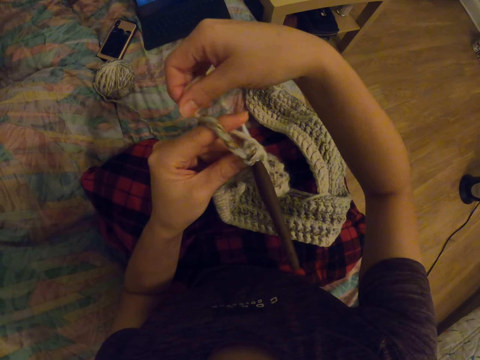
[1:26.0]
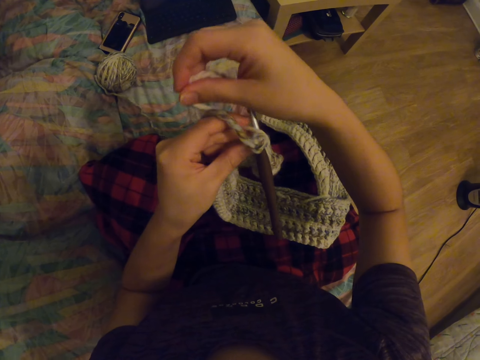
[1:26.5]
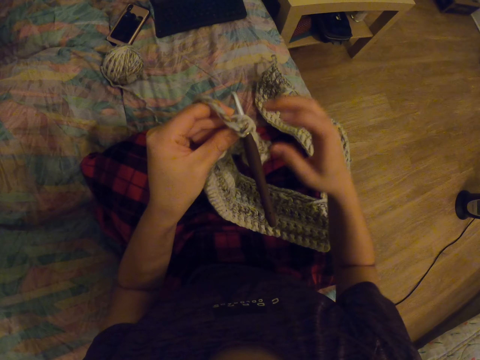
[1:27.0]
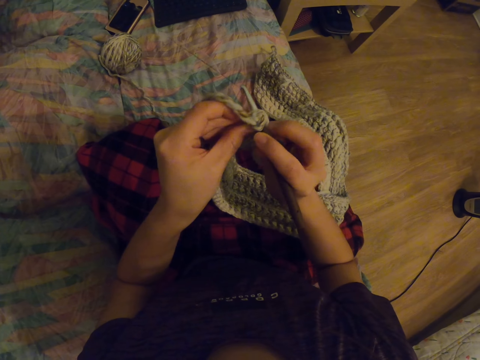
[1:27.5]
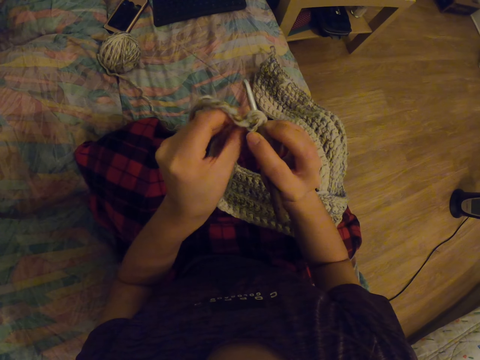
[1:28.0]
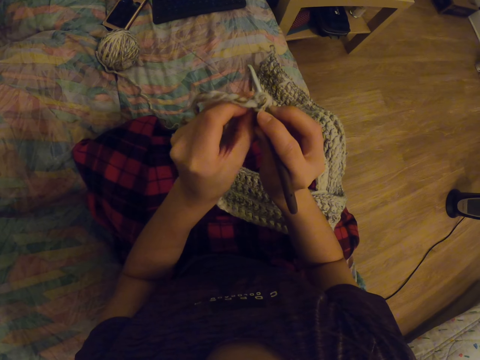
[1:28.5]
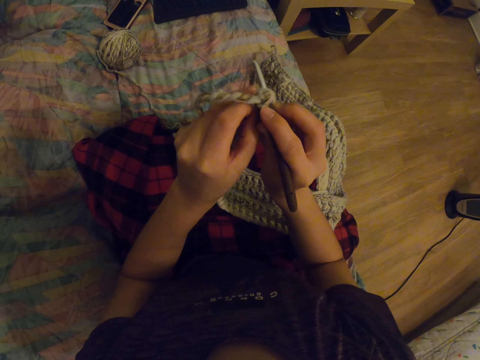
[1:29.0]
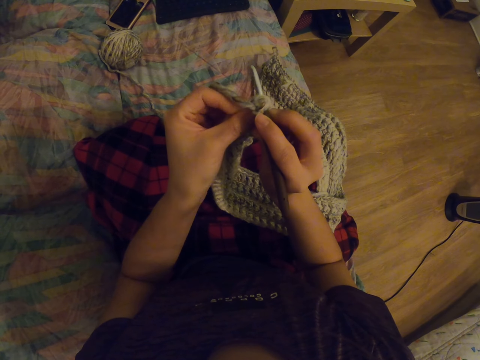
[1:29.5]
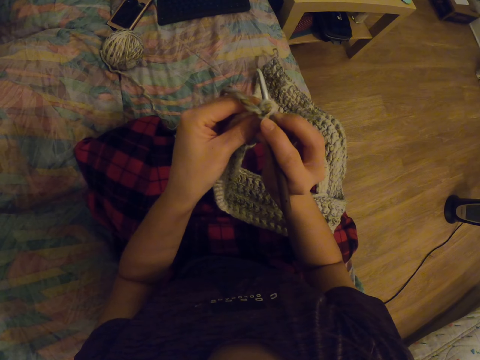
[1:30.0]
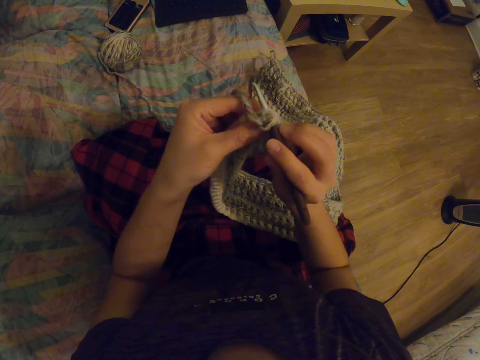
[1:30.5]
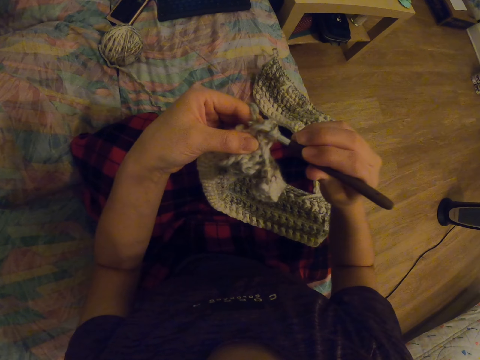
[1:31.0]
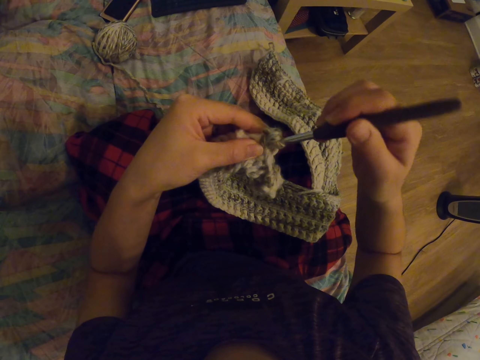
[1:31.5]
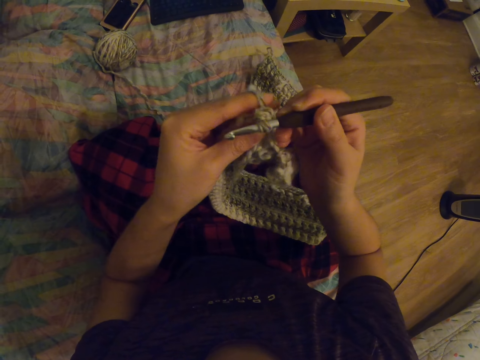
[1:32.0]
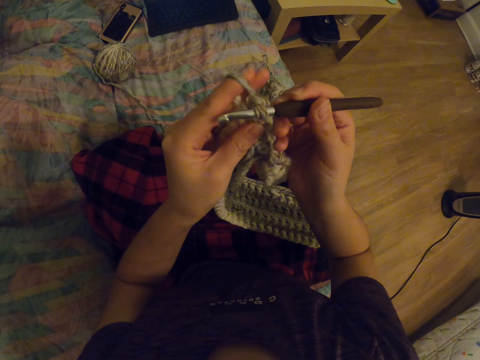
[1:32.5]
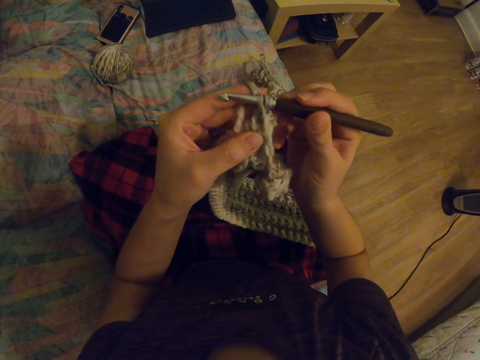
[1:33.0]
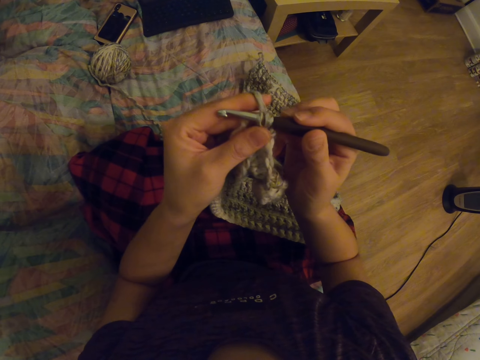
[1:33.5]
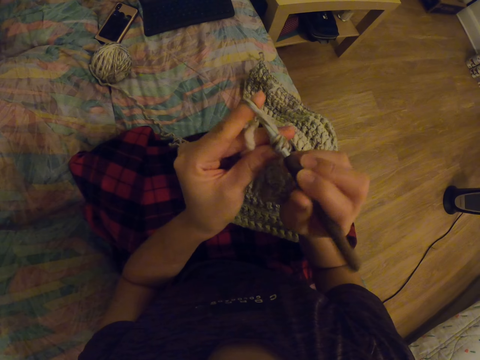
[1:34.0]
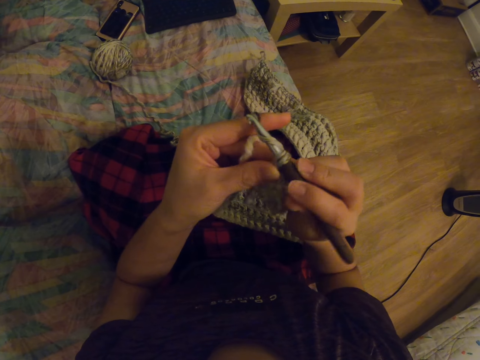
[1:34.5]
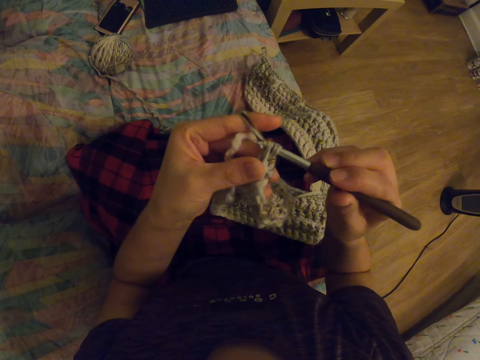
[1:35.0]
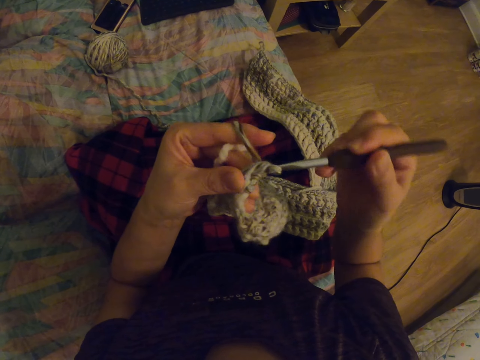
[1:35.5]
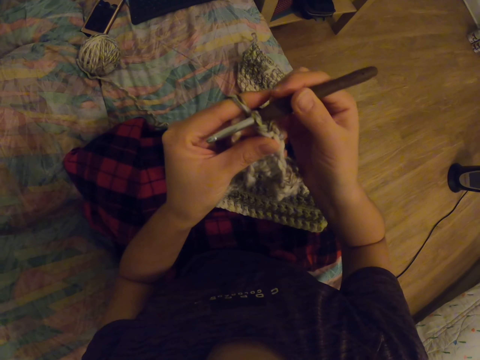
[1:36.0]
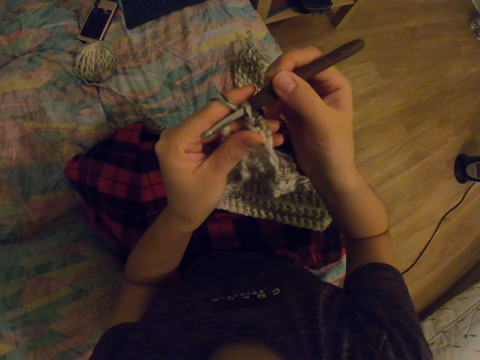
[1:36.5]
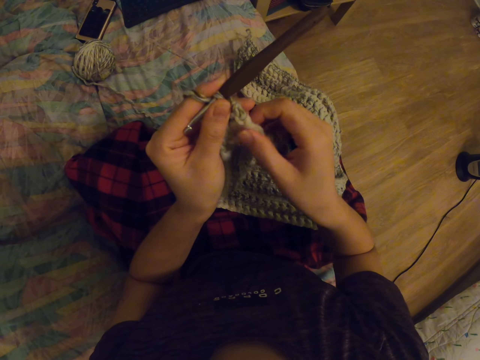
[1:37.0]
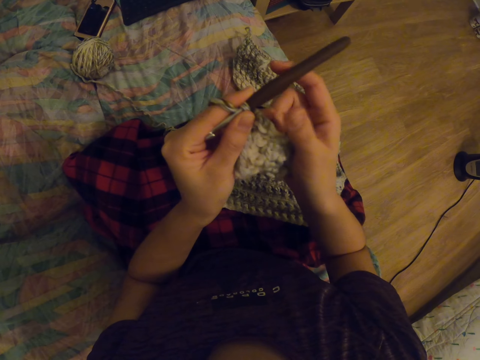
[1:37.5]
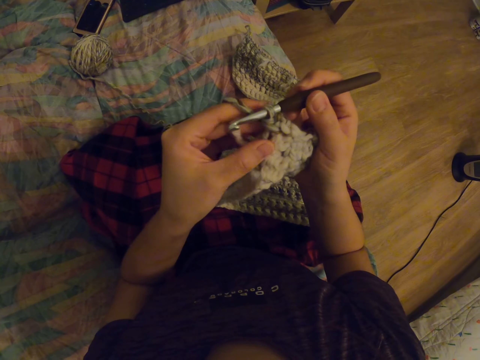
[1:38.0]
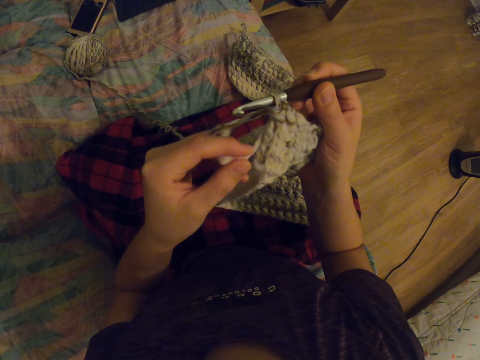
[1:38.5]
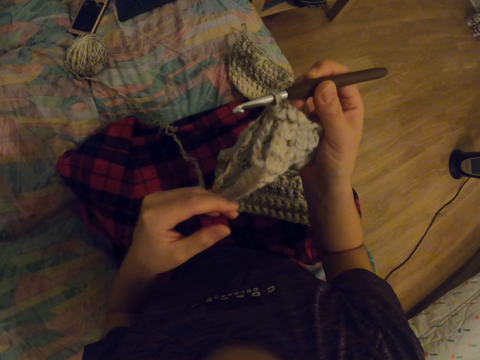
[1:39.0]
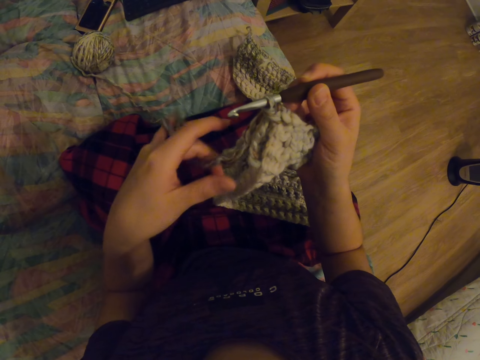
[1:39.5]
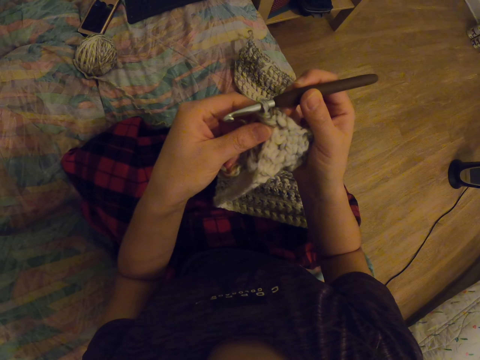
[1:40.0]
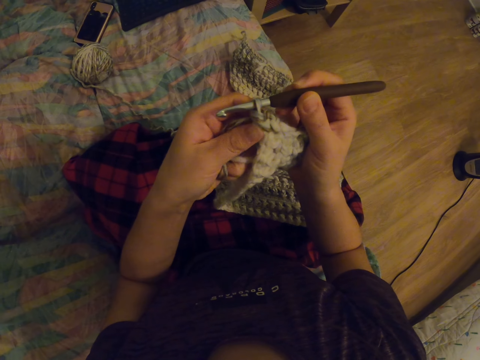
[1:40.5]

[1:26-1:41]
The camera wearer folds the thread on the crochet hook. They knit the garment.

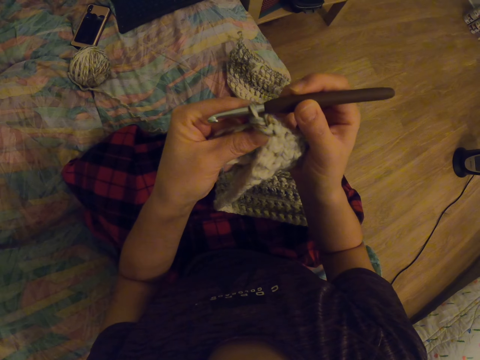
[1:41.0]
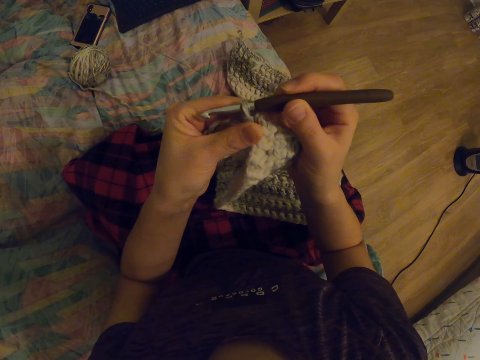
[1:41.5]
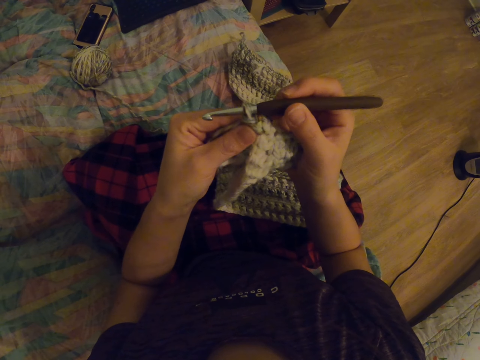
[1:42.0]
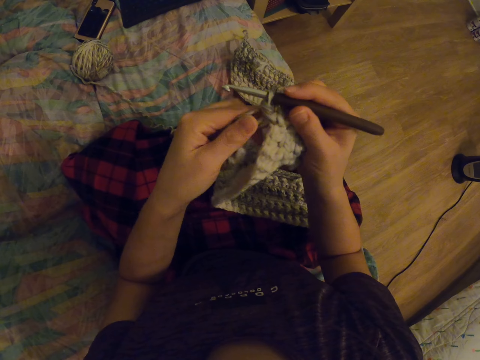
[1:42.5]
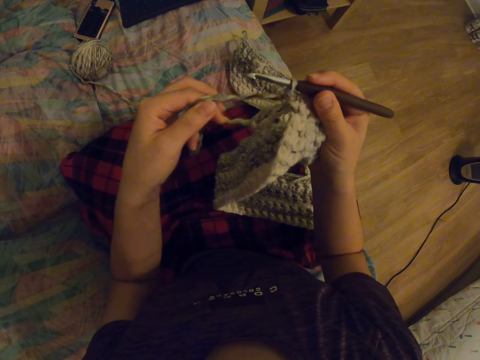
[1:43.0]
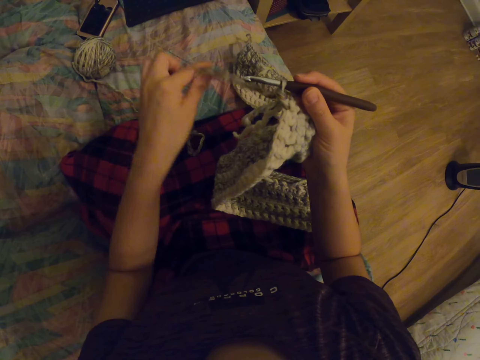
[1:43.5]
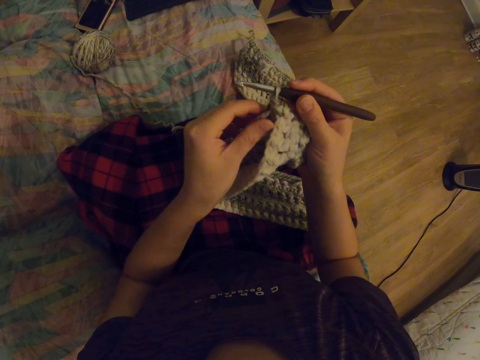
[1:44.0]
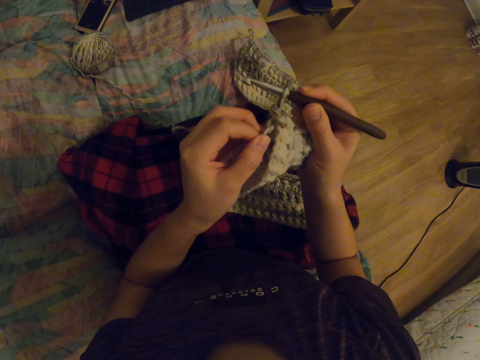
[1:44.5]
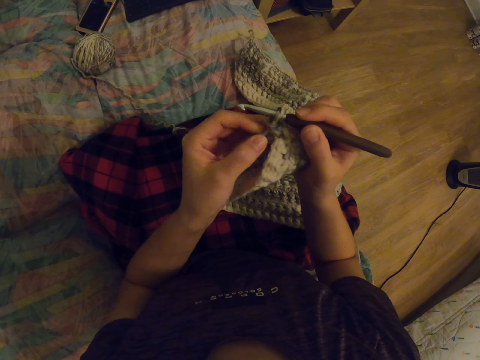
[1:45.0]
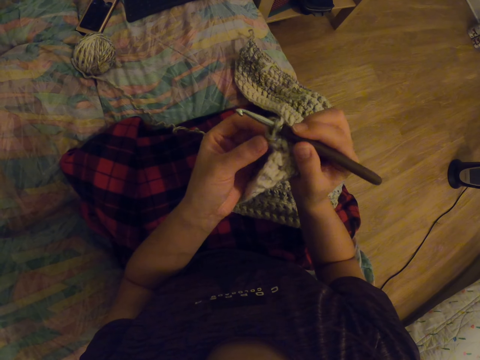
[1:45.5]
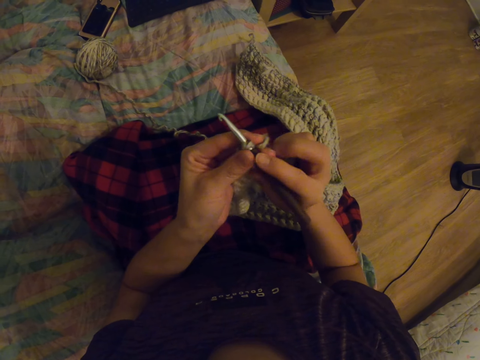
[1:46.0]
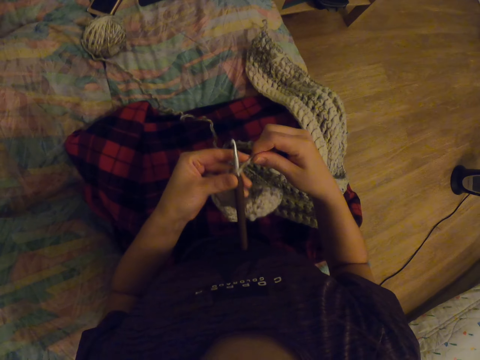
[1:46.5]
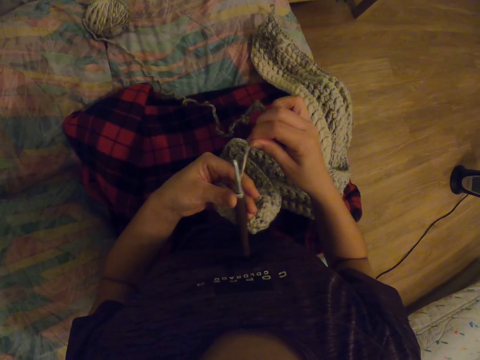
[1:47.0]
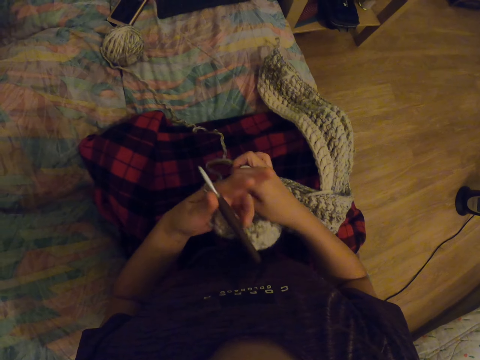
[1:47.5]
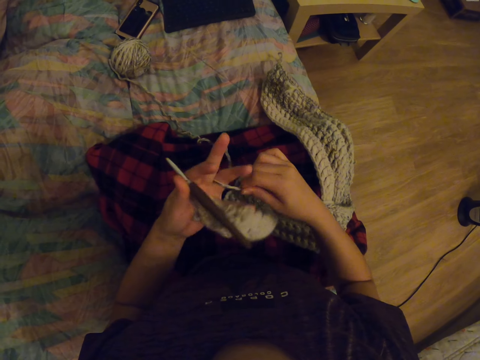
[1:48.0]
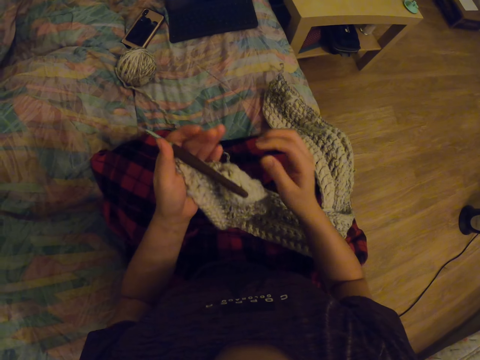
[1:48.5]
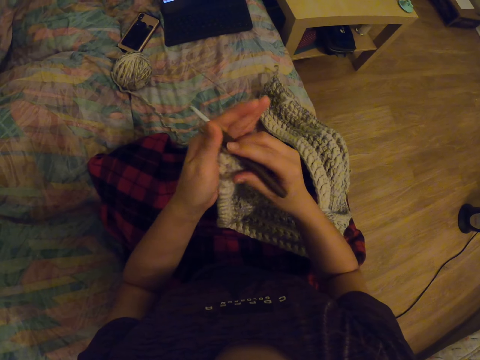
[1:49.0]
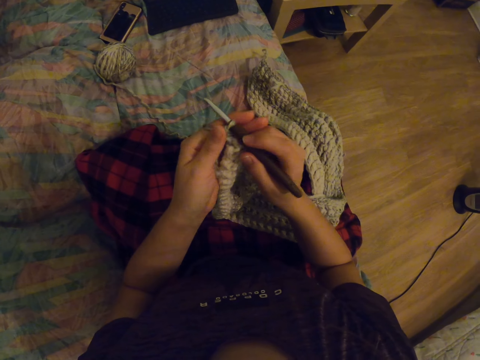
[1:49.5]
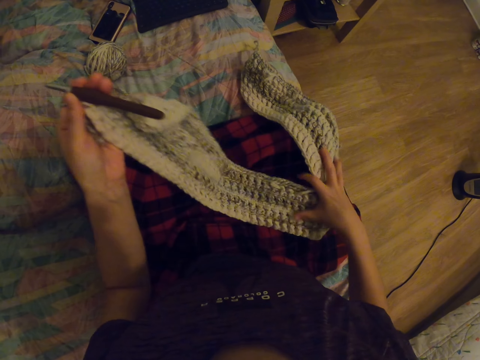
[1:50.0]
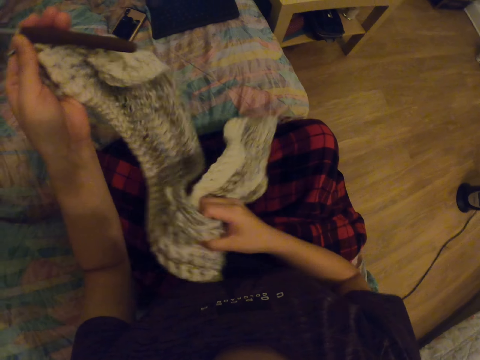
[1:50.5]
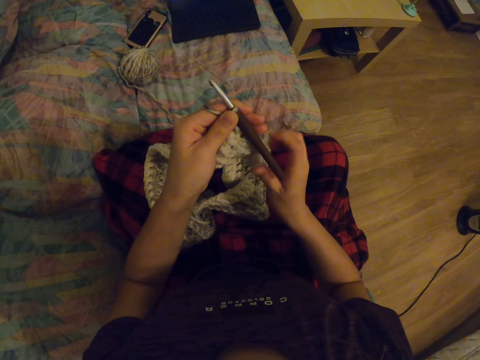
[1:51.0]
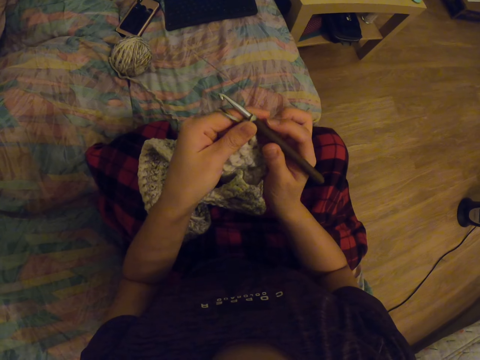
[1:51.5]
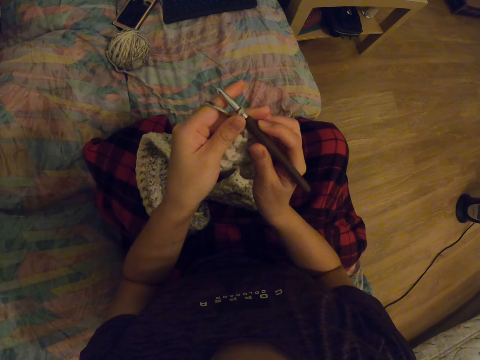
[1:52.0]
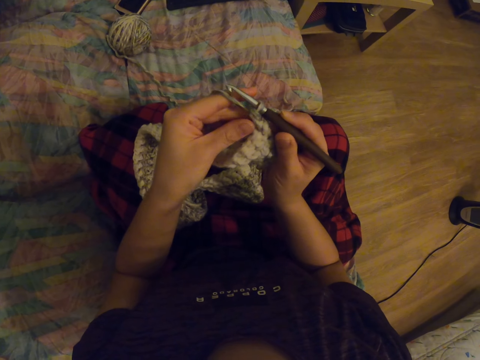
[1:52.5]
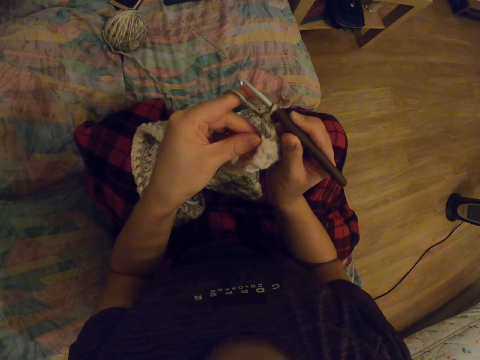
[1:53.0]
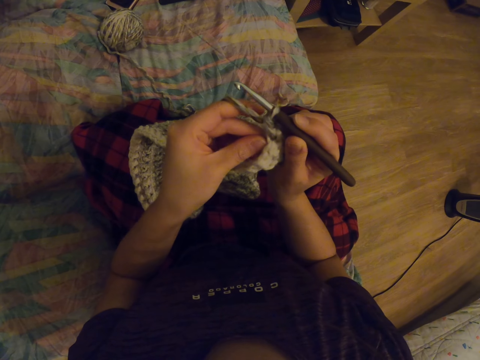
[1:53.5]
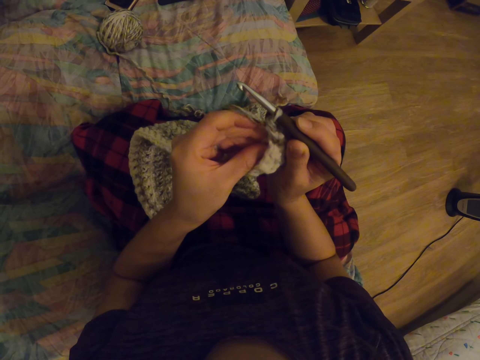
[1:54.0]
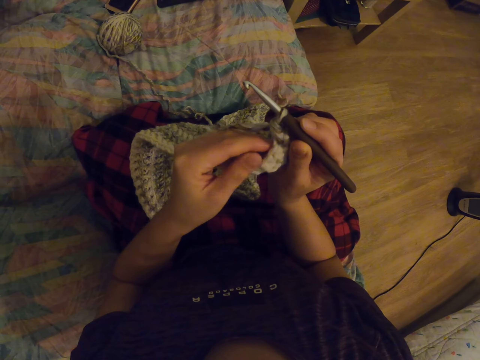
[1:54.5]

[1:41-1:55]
The camera wearer pulls the thread. She rolls the yarn on her fingers. She pulls the garment and places the garment on the lap.
